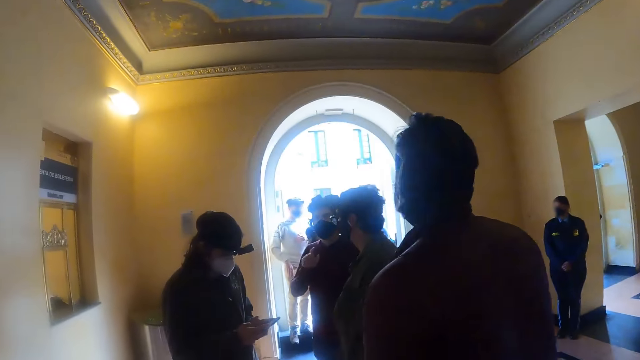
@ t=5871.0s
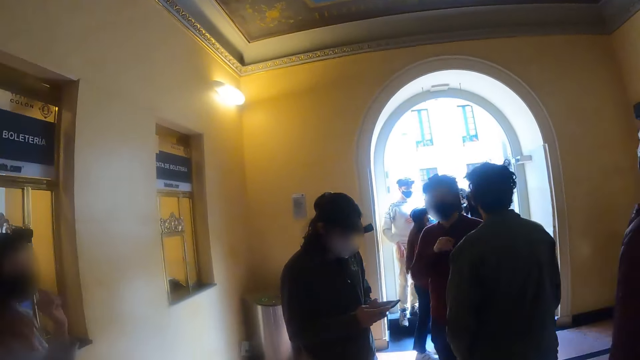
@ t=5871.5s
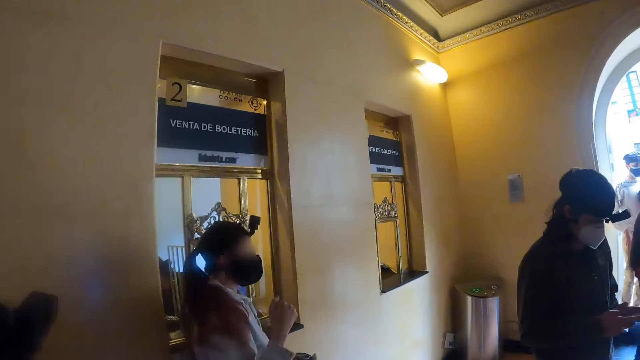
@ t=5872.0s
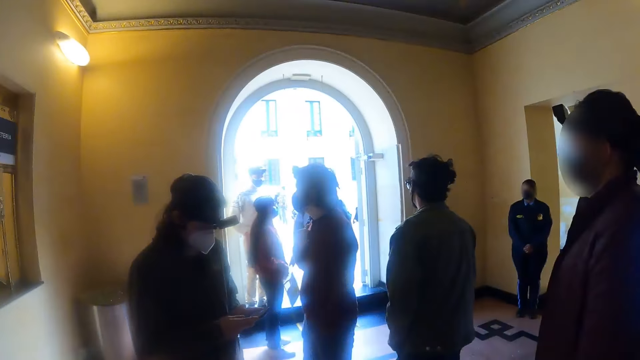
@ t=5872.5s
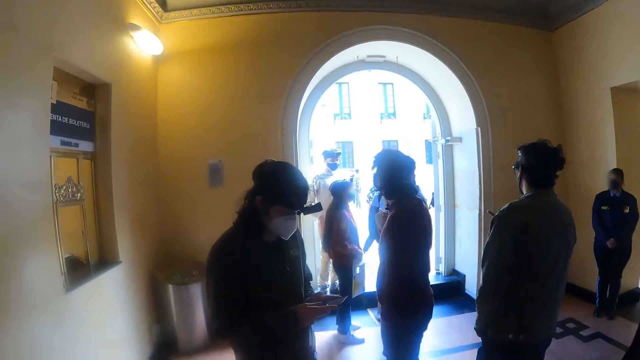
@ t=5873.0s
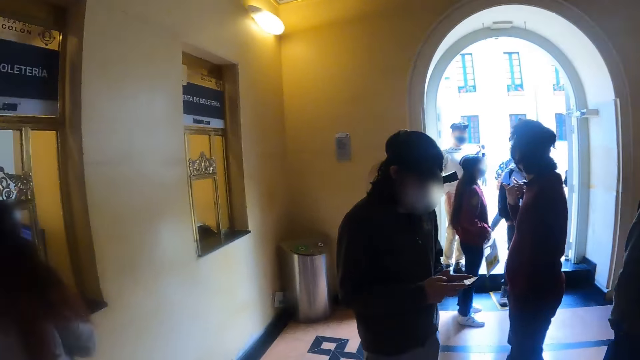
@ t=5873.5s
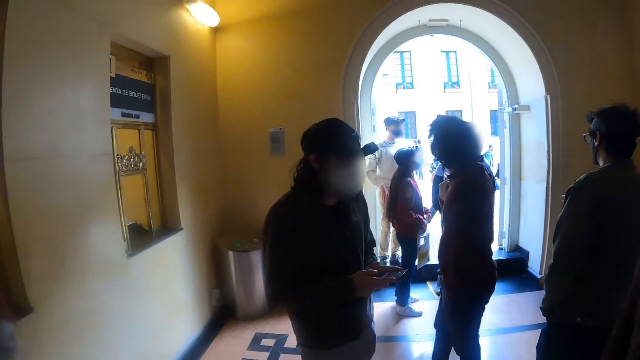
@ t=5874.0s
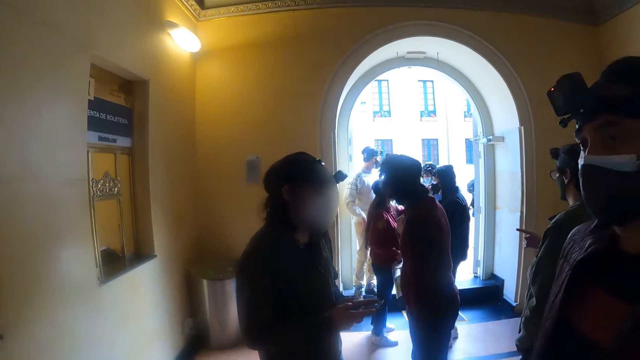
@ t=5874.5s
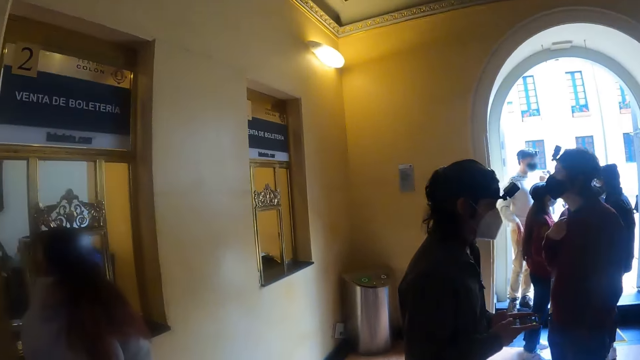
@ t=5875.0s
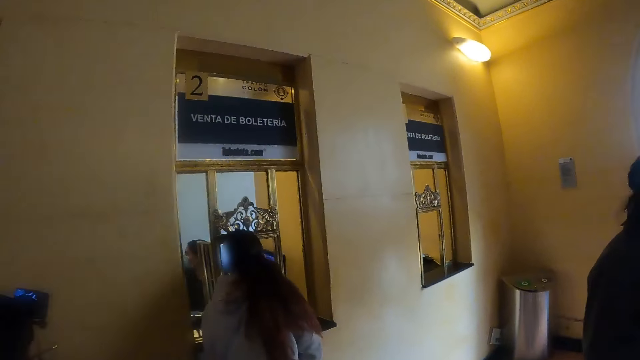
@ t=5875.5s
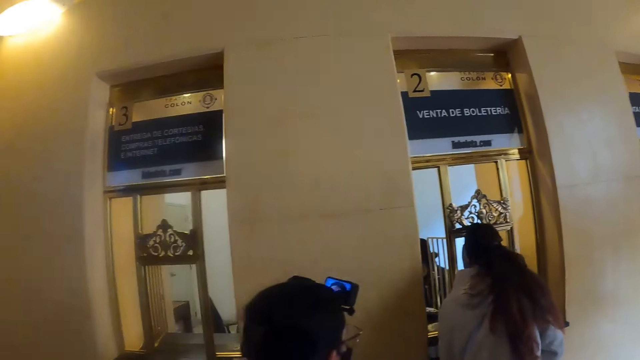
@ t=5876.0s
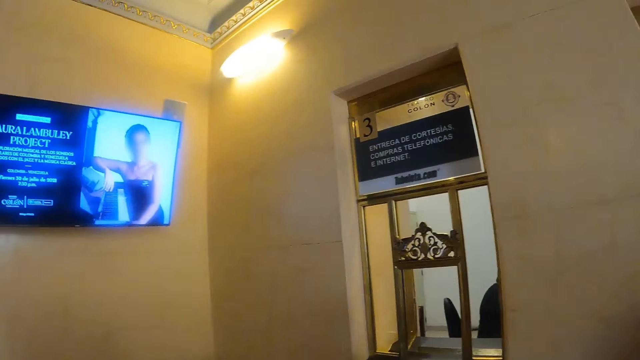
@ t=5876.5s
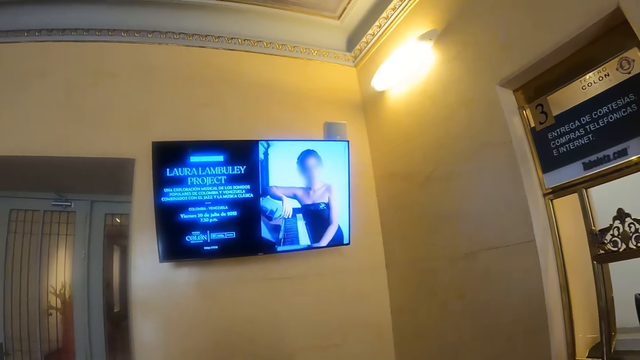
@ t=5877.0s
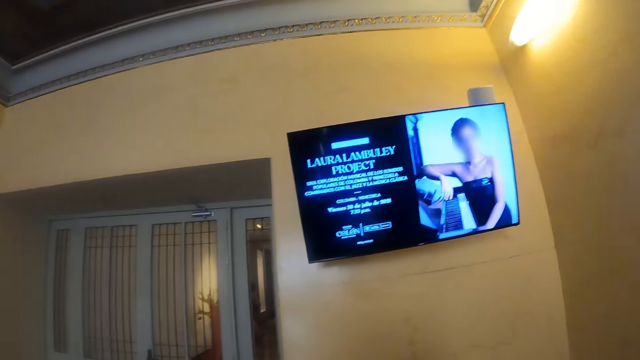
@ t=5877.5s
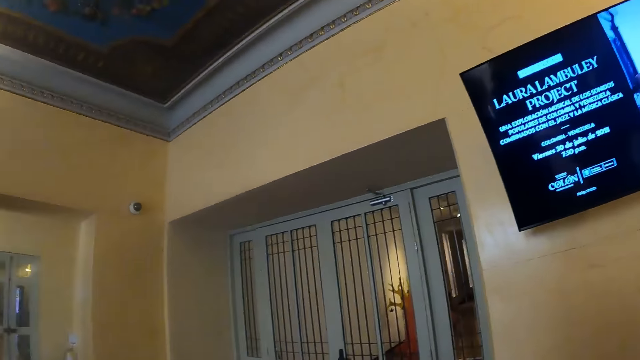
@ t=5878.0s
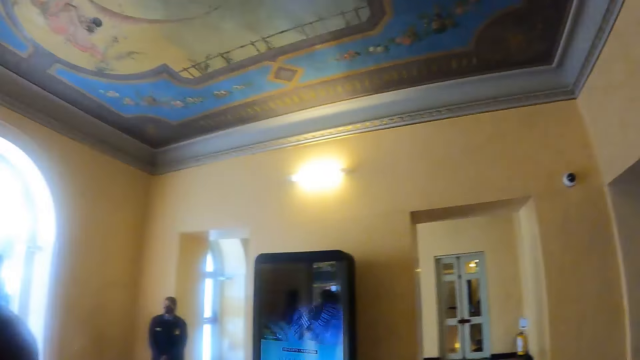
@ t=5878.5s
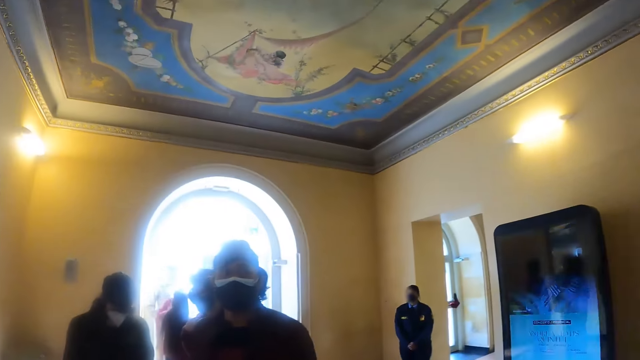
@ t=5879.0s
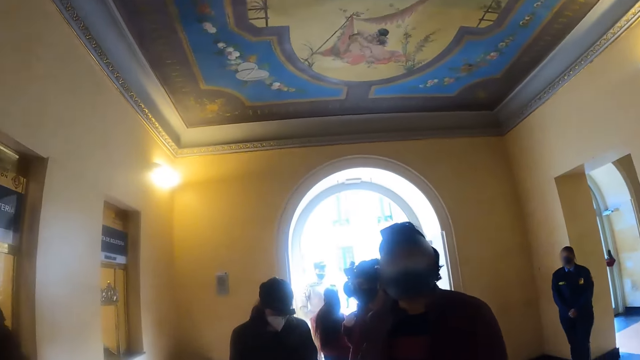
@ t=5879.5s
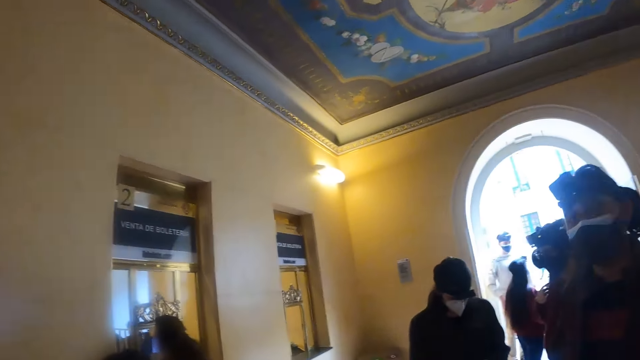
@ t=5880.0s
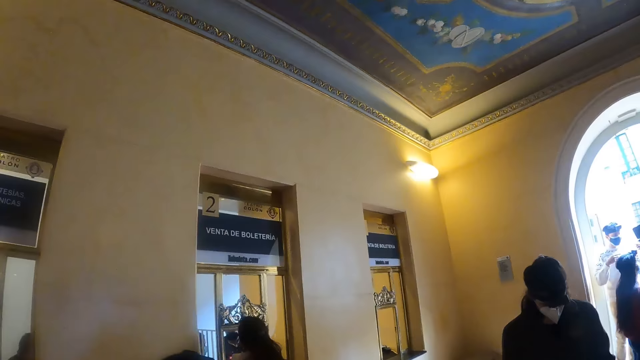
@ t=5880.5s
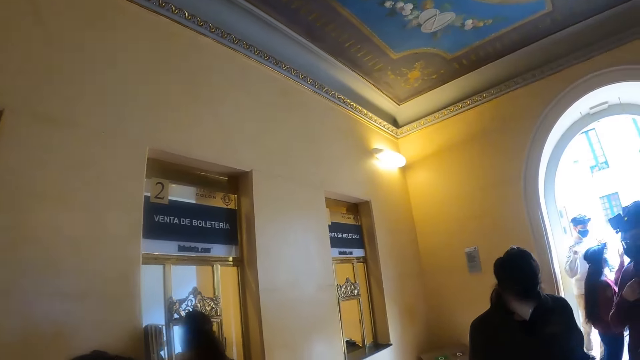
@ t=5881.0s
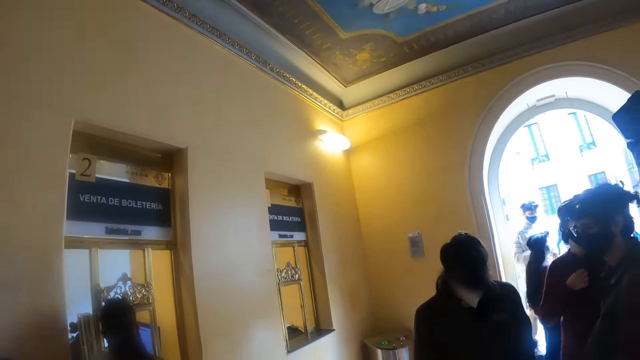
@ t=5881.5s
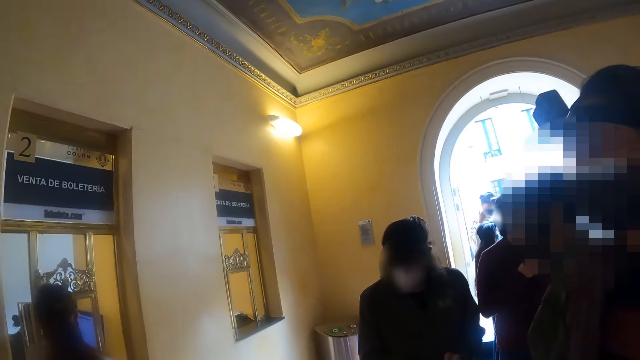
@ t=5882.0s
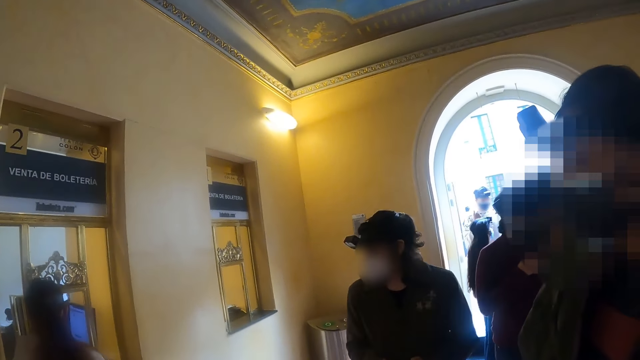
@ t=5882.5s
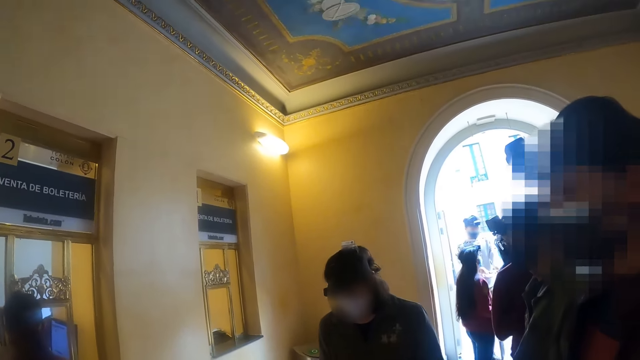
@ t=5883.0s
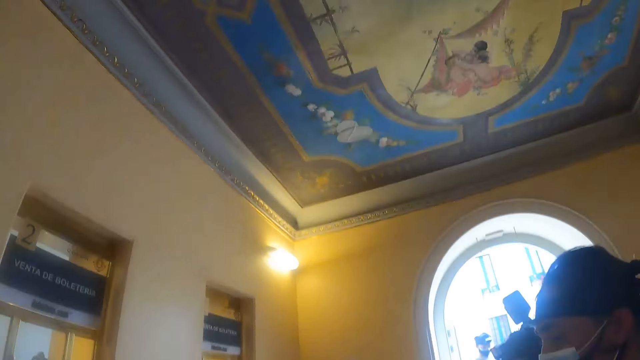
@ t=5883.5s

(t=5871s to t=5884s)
The camera wearer walks around the reception.

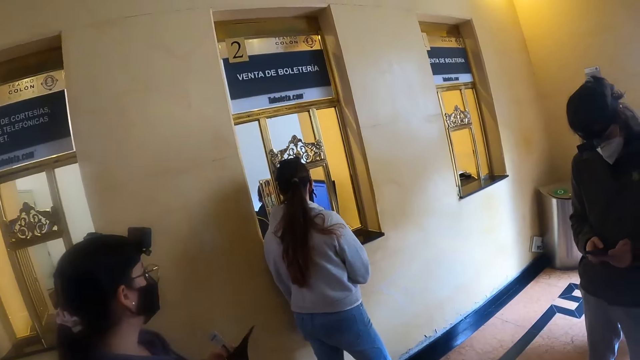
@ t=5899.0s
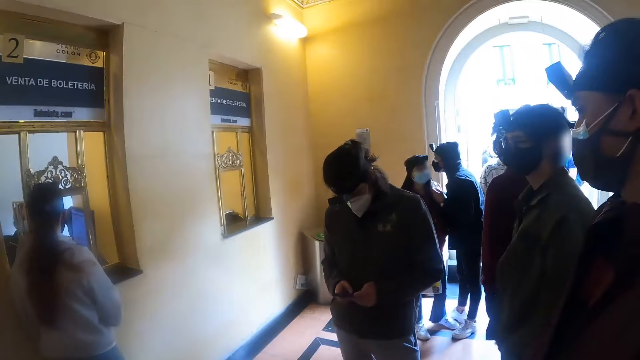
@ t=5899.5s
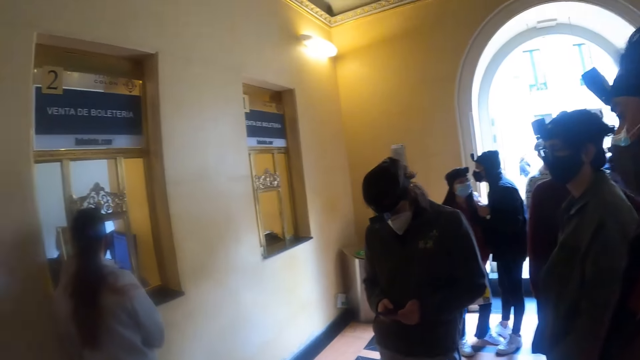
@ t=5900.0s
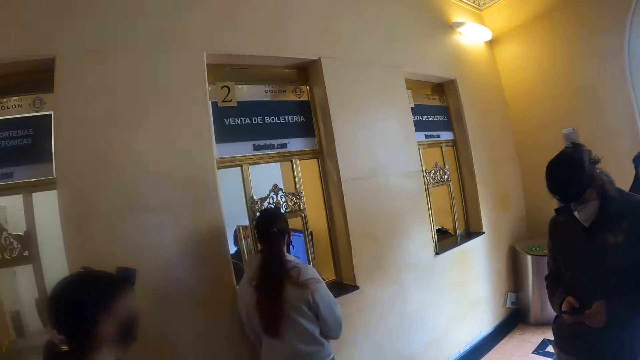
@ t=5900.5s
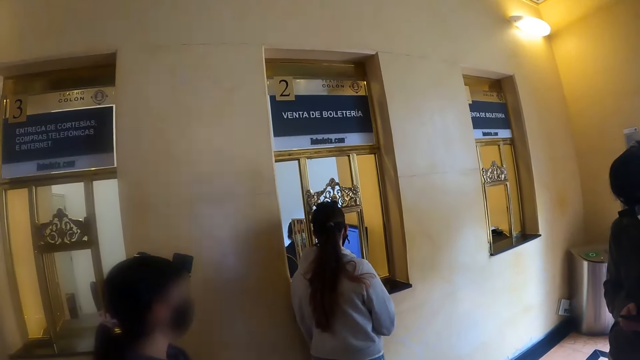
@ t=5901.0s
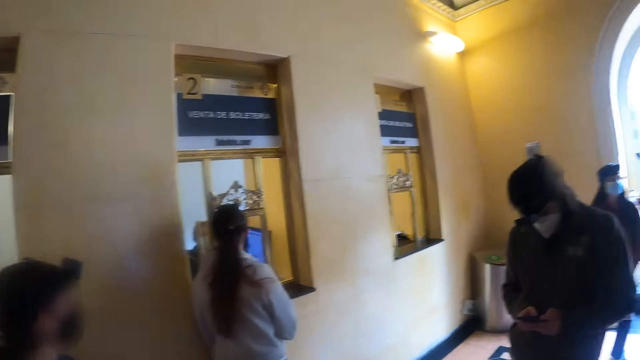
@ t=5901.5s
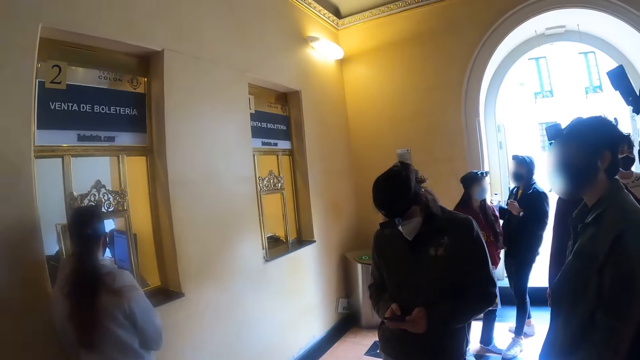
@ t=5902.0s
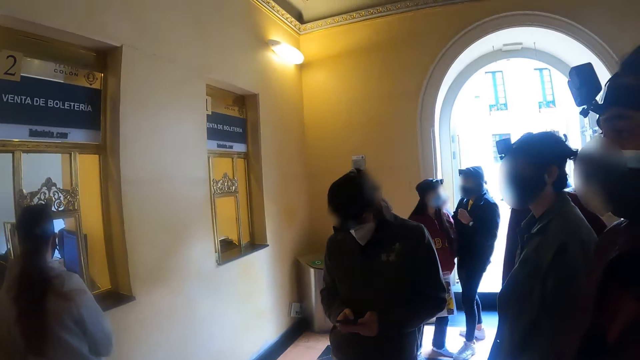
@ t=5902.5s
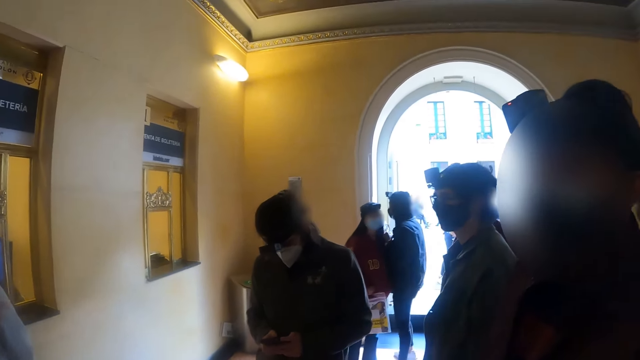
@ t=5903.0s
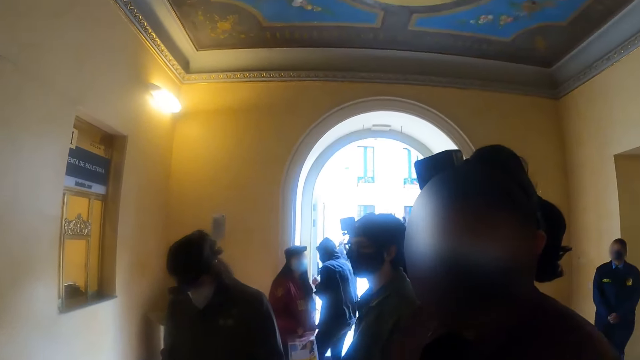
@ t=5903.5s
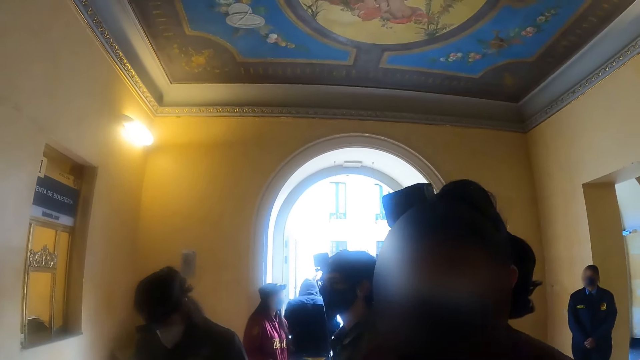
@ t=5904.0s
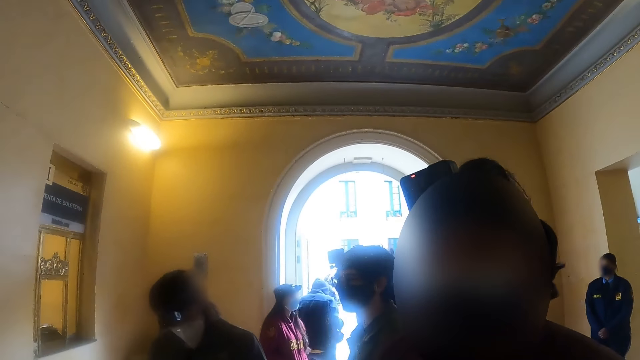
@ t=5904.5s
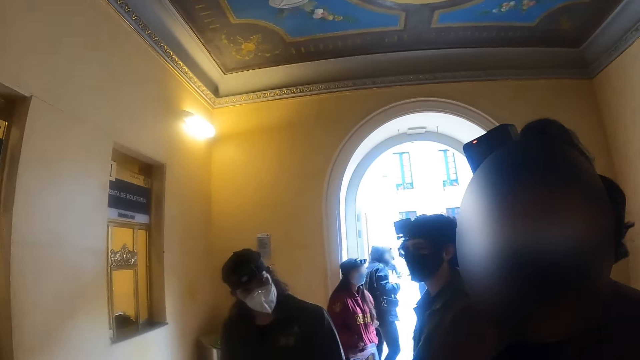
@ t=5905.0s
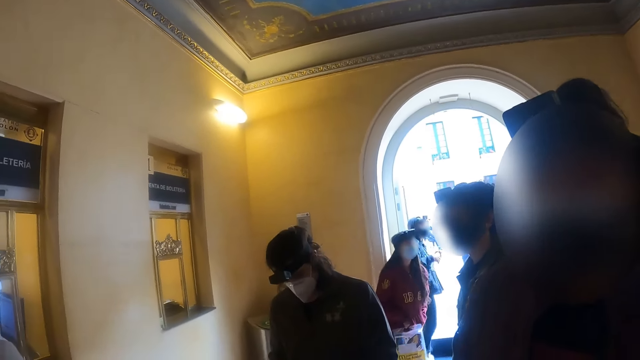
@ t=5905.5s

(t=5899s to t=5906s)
A man uses a phone.
